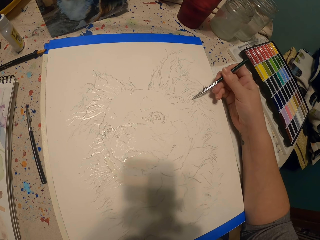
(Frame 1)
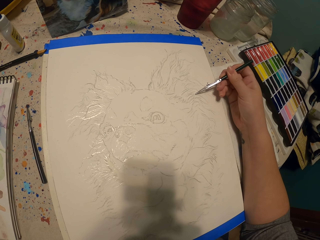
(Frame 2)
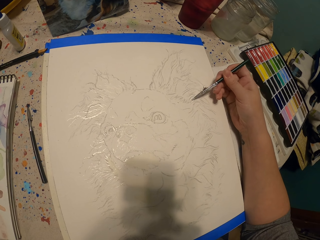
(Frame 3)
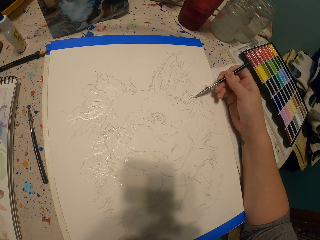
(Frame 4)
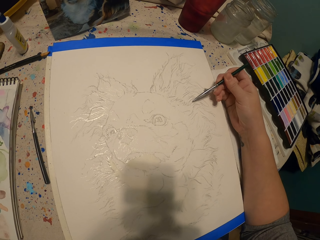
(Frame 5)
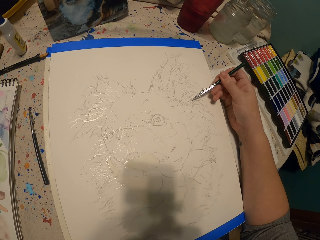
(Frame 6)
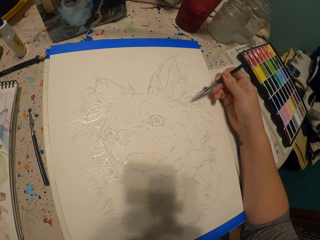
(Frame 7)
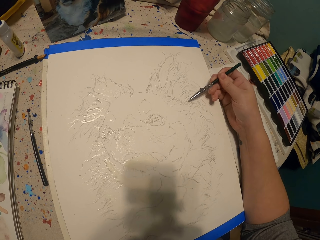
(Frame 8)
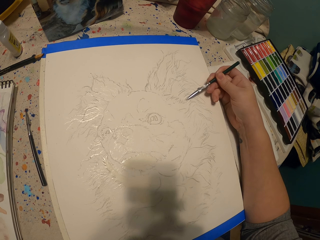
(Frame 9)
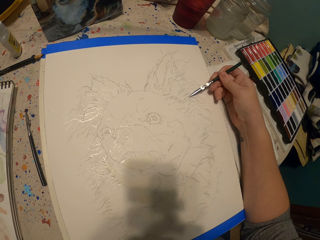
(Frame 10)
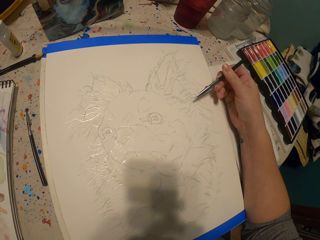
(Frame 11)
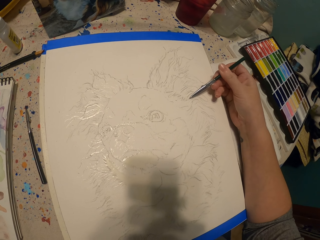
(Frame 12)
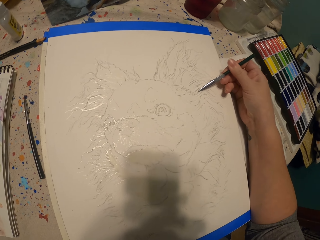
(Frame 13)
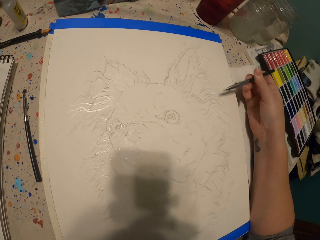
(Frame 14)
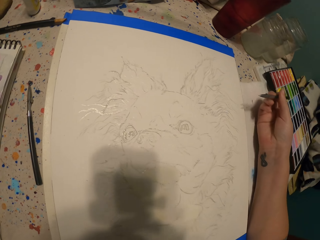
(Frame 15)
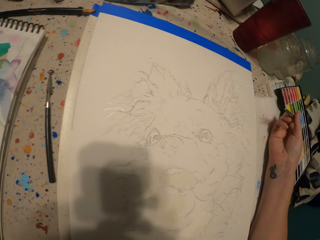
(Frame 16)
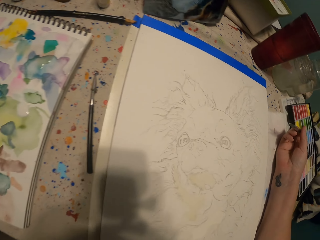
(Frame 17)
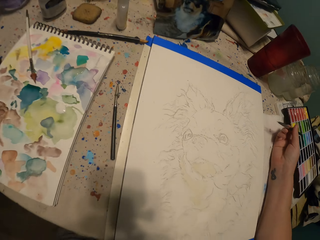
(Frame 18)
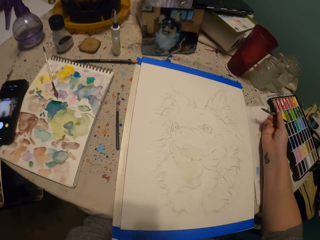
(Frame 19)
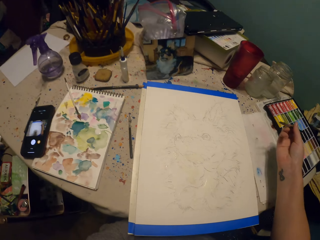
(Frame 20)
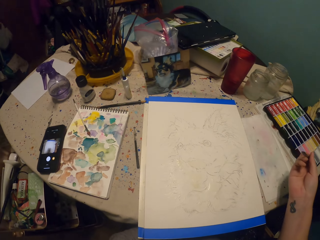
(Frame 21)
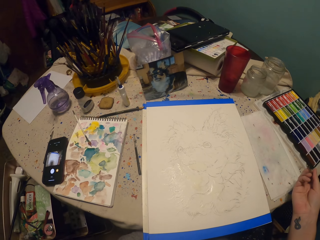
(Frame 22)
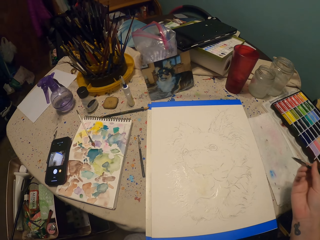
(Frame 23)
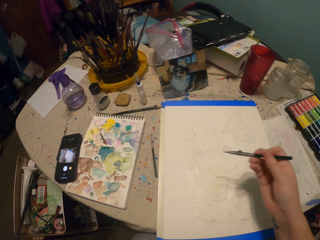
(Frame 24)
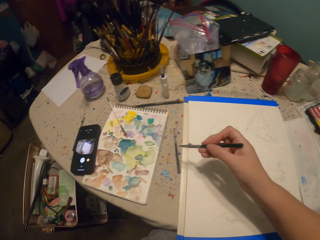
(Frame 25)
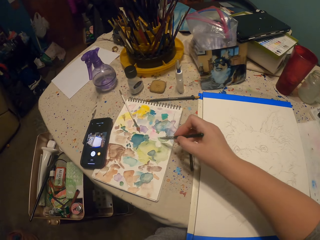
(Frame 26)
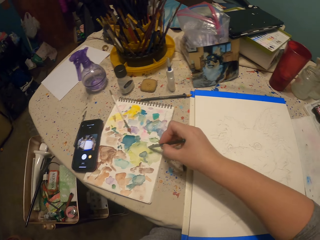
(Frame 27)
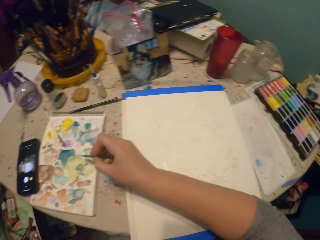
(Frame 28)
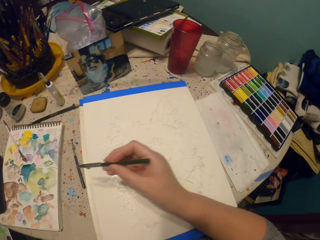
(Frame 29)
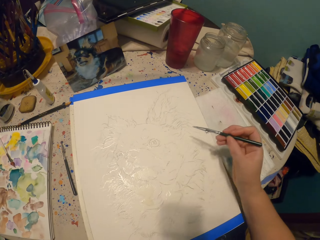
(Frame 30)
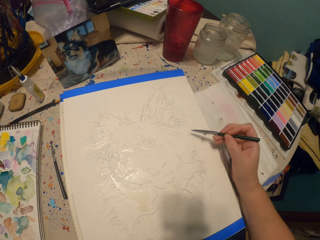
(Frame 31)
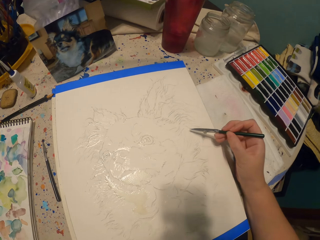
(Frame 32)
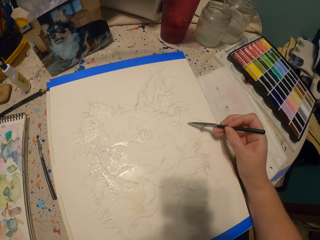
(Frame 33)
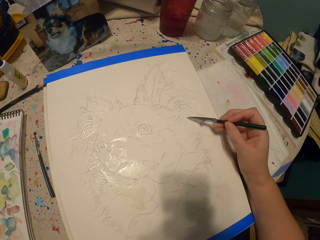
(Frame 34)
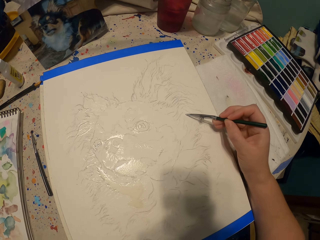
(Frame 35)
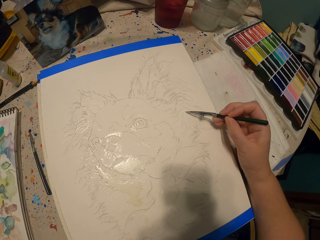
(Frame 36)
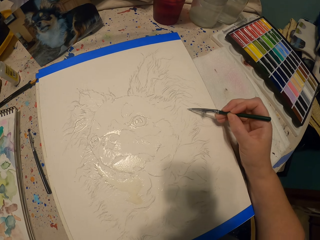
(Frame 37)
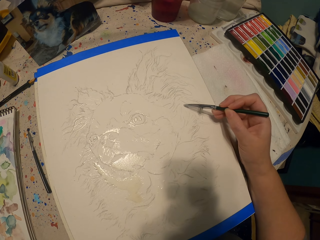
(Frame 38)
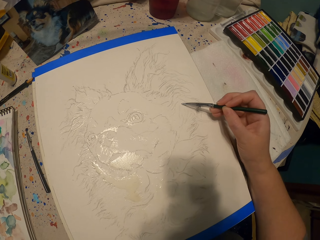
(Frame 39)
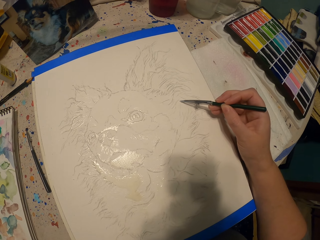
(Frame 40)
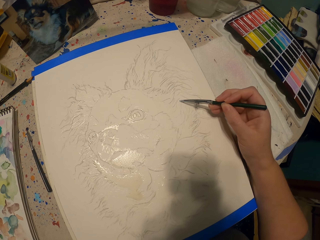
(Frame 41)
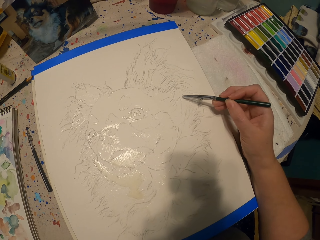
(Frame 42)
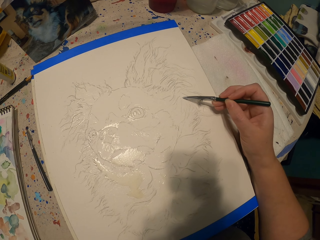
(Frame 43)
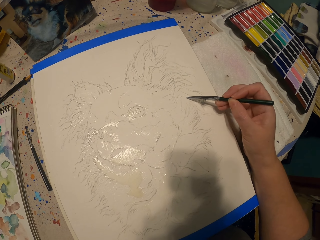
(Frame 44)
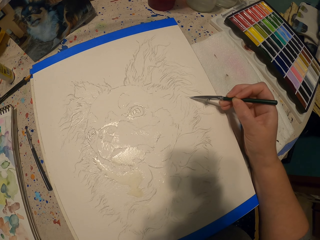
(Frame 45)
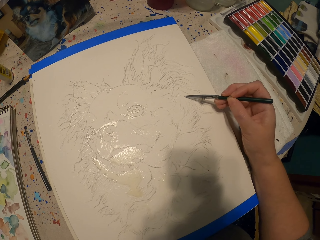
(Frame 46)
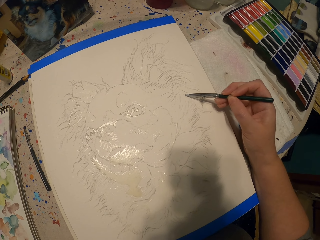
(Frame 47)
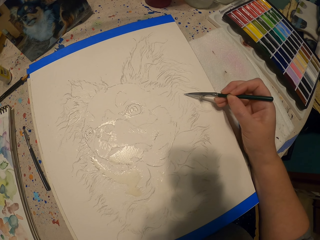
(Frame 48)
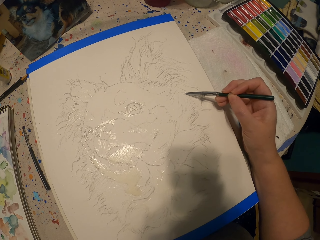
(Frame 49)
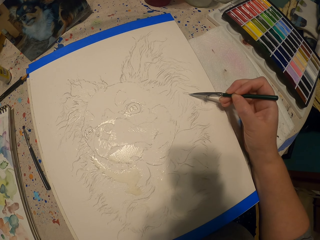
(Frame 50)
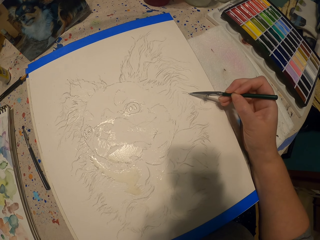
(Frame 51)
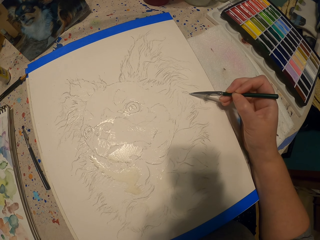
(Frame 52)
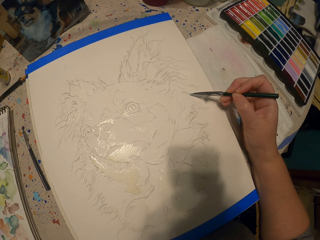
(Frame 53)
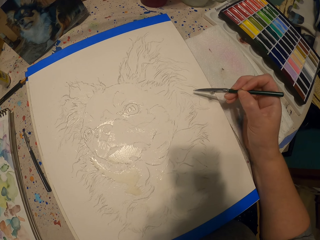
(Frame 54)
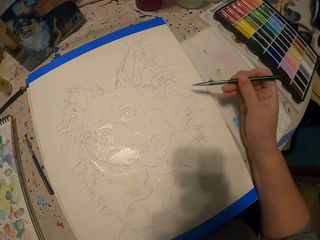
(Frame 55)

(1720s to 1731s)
The camera wearer stops sketching and removes a hand from the paper. They dip the pen in water colors on a piece of paper. They lift the hand up. They sketch a dog on the piece of paper.

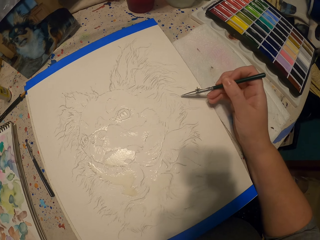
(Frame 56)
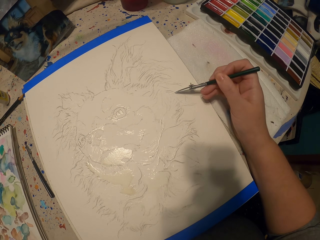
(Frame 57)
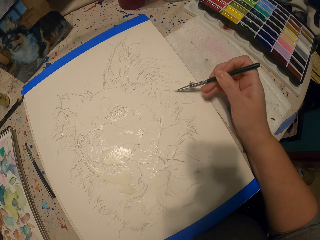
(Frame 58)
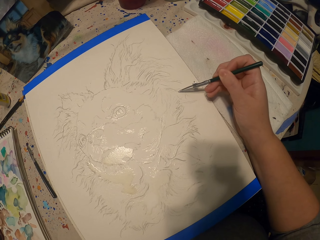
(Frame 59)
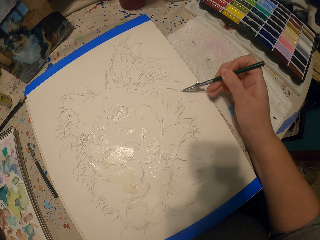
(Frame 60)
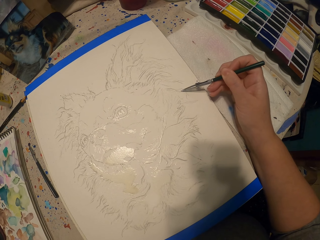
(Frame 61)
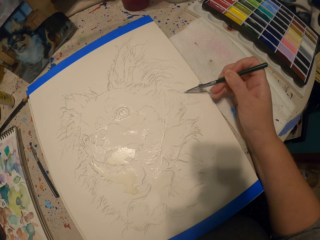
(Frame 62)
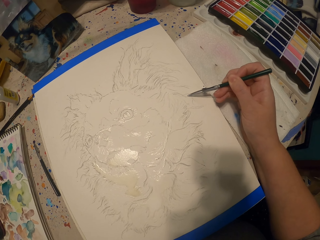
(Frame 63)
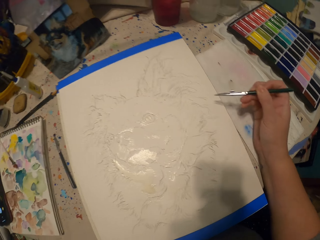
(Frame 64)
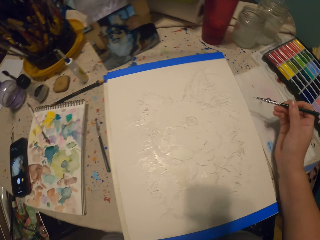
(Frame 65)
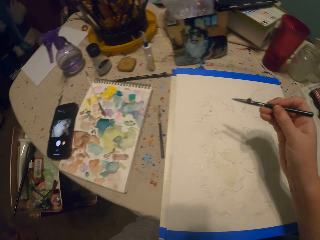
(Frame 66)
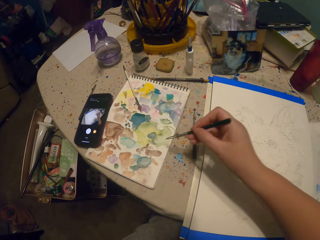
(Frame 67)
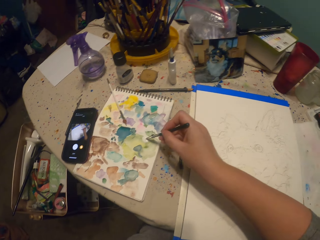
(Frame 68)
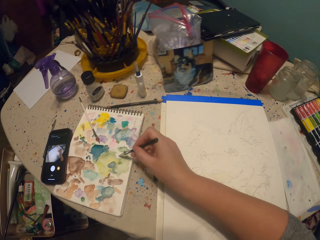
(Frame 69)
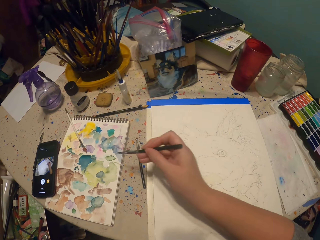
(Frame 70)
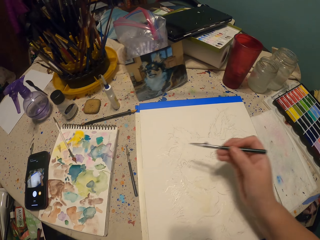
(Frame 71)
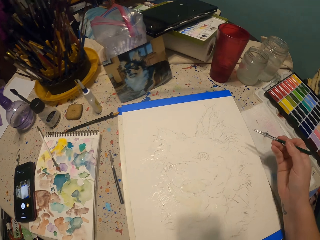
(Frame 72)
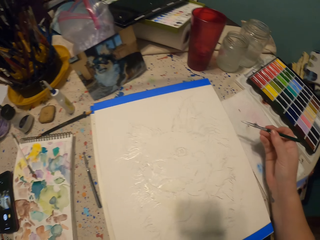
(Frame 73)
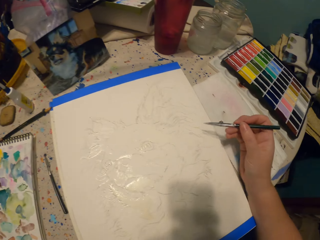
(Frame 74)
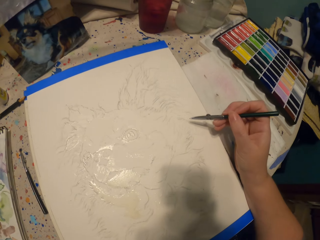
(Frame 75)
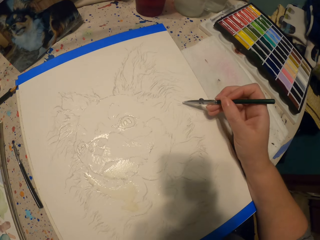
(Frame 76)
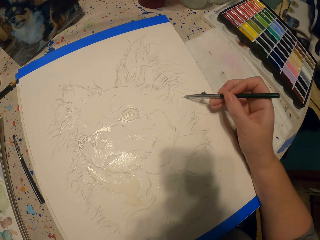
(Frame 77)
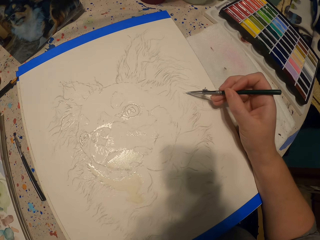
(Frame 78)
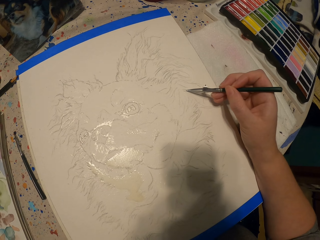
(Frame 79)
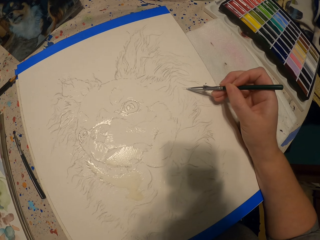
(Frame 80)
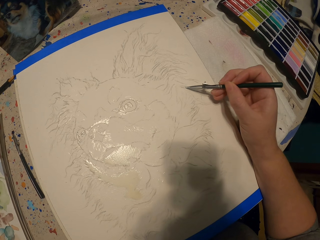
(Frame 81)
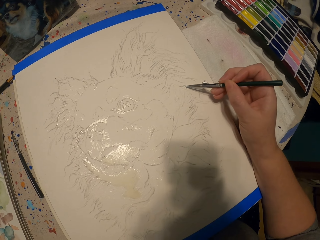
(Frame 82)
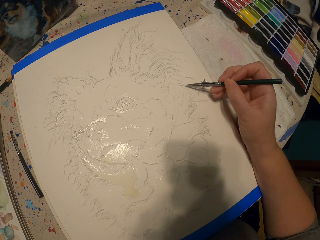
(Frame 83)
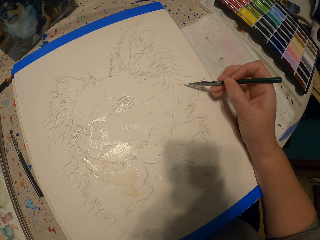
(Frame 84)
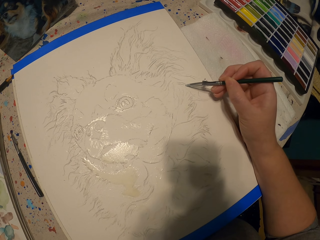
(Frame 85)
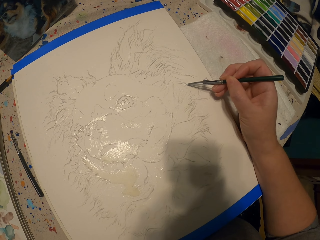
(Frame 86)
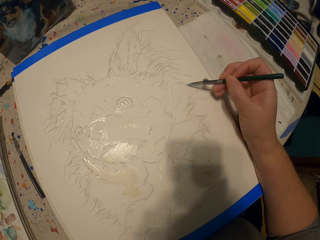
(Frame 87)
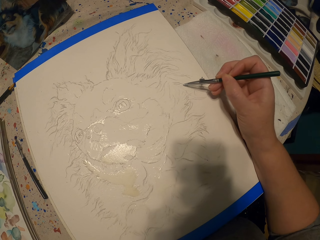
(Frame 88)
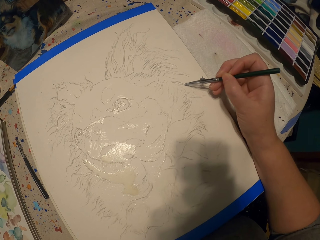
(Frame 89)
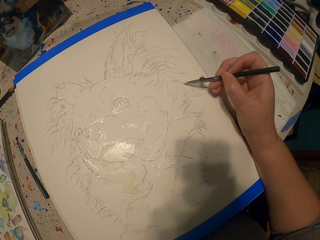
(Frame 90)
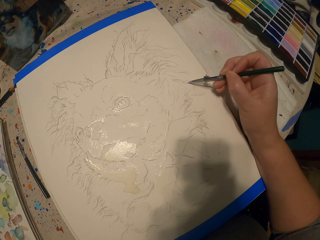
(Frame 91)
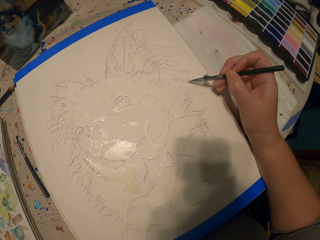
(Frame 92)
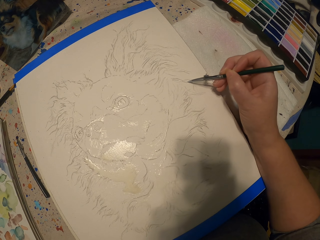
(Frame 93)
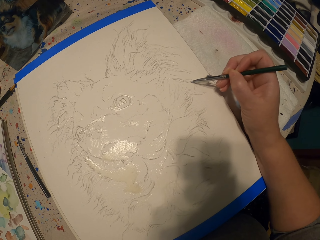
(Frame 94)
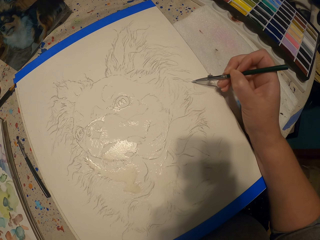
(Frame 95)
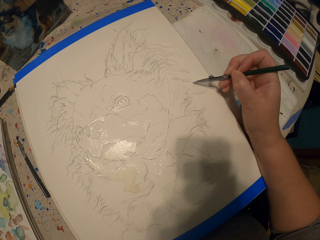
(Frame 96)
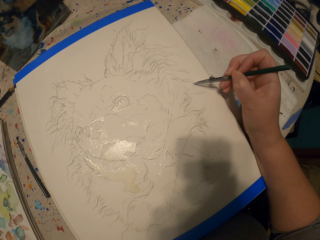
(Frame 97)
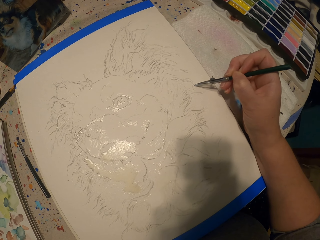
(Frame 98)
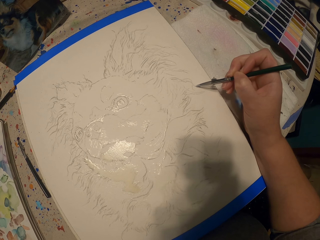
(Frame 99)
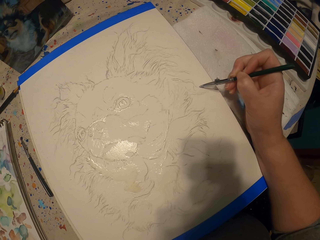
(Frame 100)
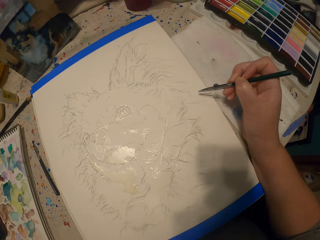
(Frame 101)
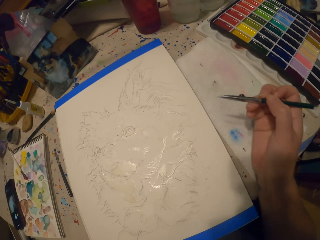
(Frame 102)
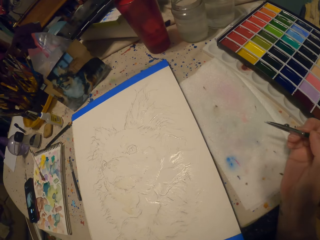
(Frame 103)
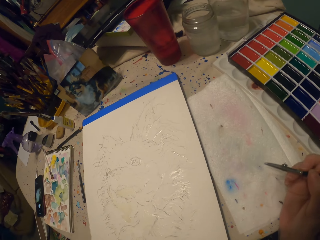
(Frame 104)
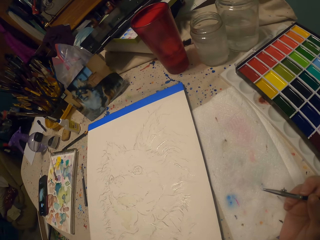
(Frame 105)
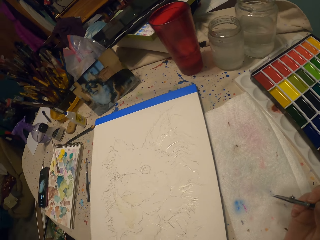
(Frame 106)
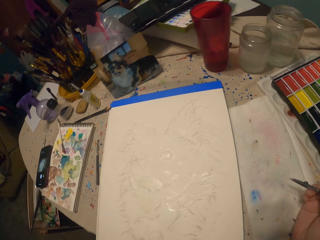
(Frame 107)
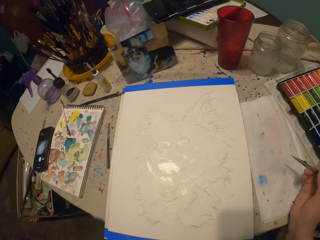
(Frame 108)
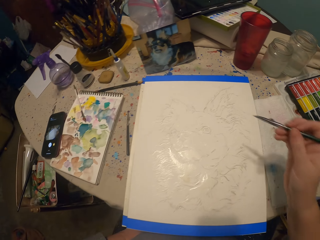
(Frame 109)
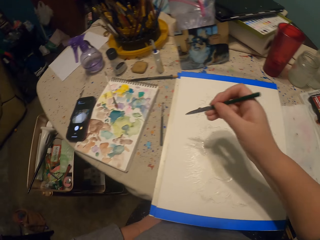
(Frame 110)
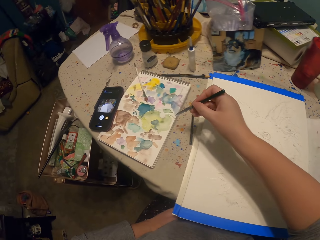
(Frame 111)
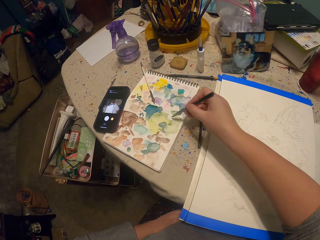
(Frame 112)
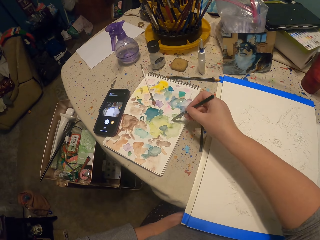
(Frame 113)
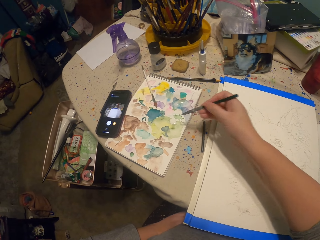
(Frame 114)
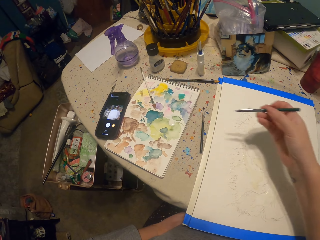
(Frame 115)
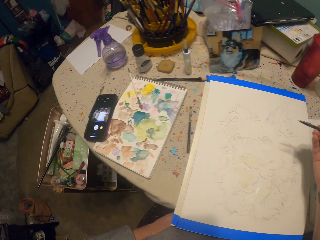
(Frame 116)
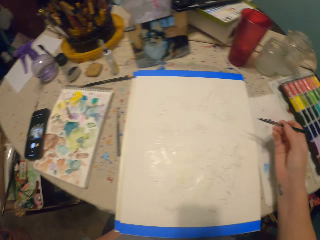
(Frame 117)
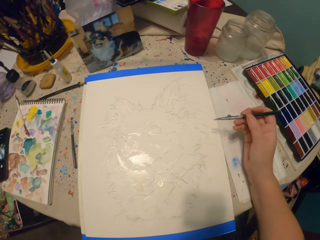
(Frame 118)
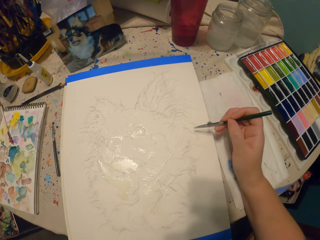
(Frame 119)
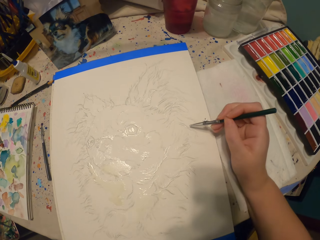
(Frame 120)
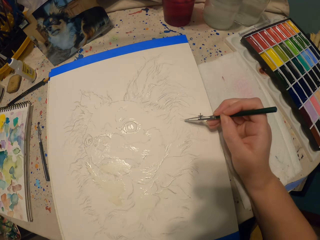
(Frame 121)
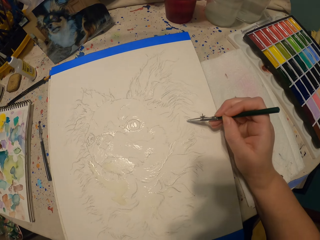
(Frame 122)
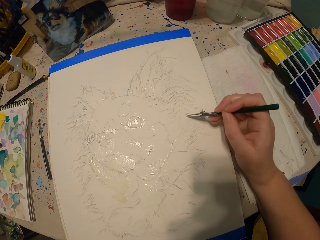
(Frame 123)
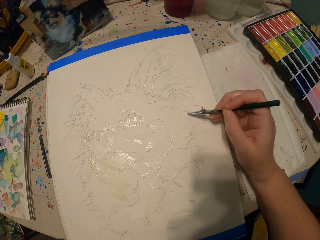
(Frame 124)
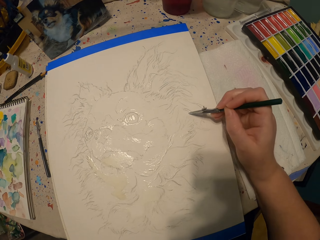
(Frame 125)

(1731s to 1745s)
The camera wearer lifts a hand up. They dip the pen in water colors on a piece of paper. They sketch a dog on the piece of paper. They lift the hand up. They dip the pen in the water colors on the piece of paper. They sketch the dog on the piece of paper.
